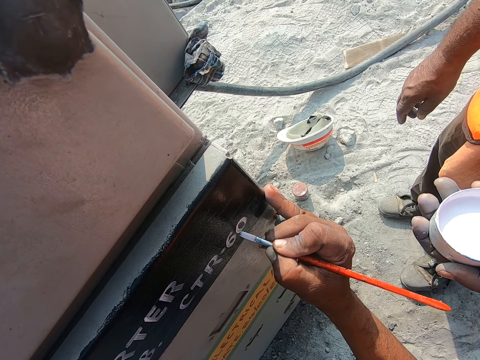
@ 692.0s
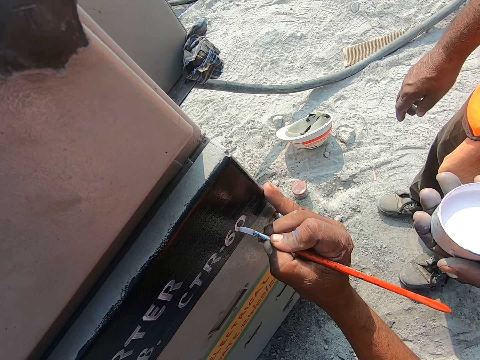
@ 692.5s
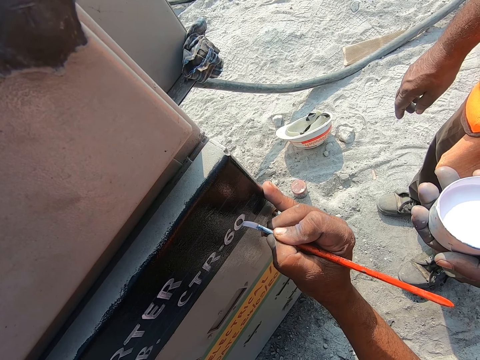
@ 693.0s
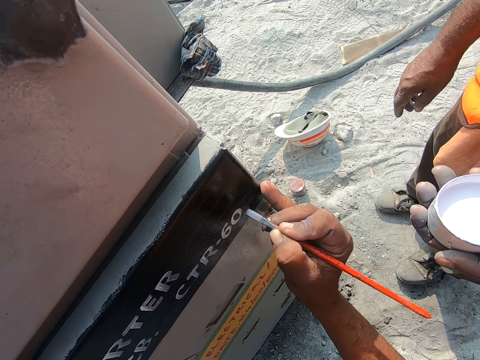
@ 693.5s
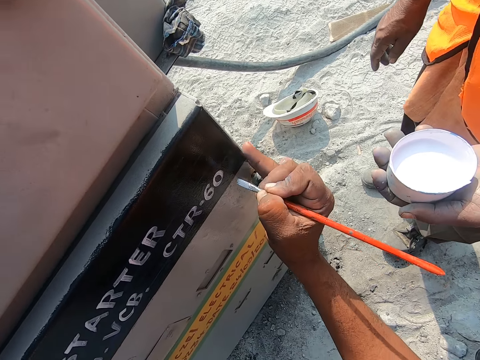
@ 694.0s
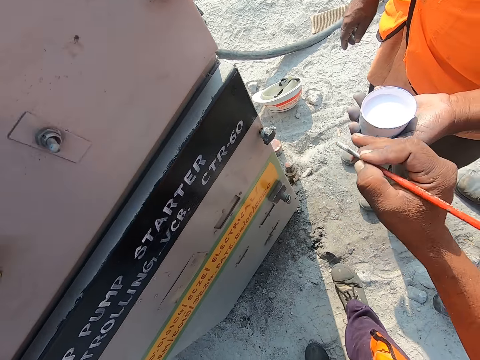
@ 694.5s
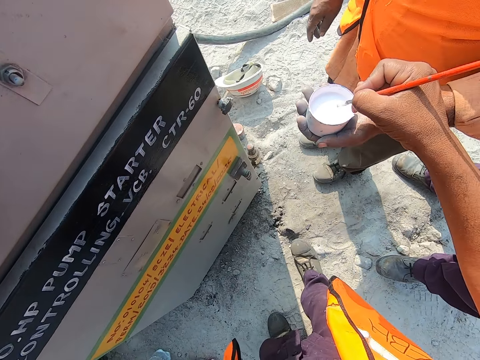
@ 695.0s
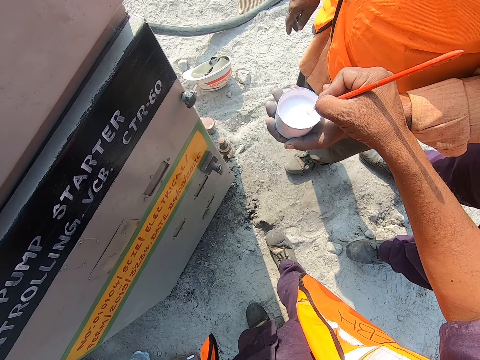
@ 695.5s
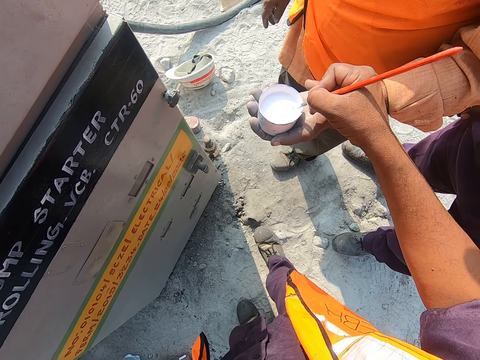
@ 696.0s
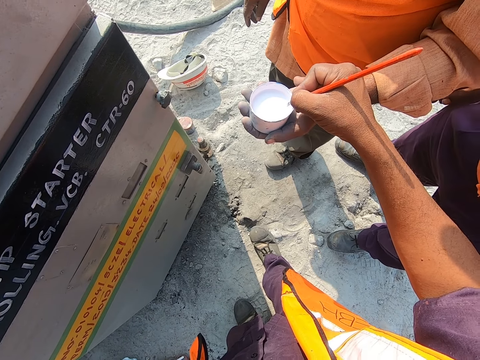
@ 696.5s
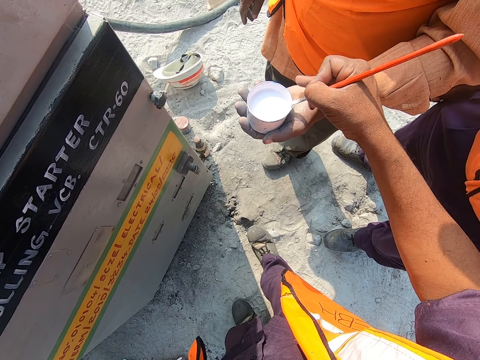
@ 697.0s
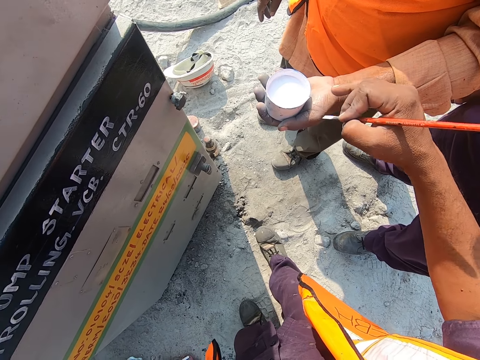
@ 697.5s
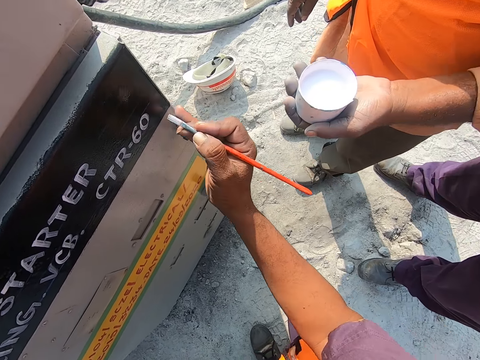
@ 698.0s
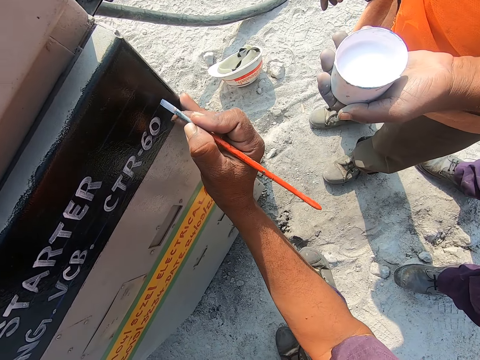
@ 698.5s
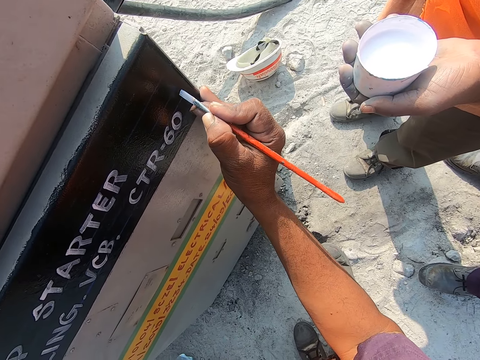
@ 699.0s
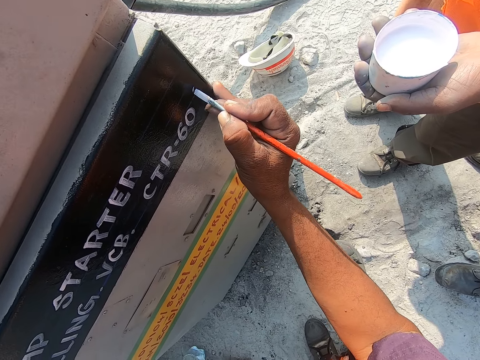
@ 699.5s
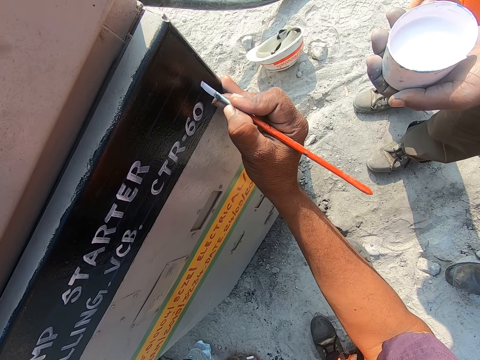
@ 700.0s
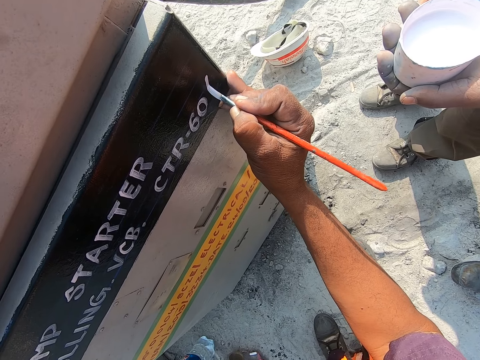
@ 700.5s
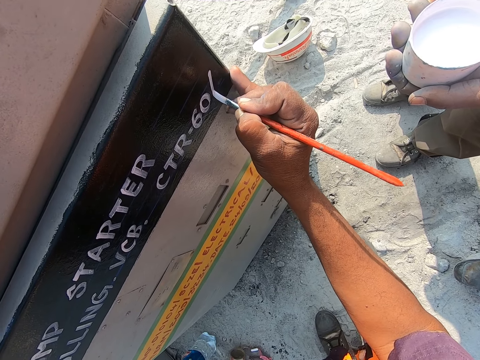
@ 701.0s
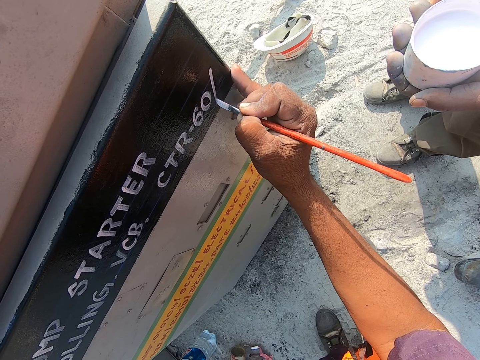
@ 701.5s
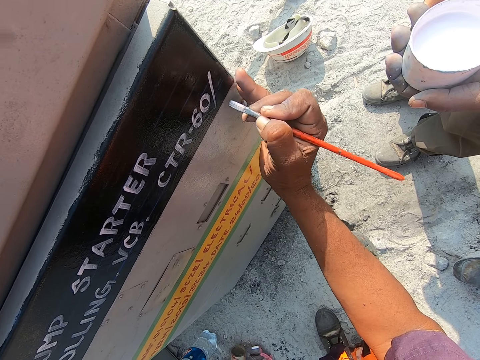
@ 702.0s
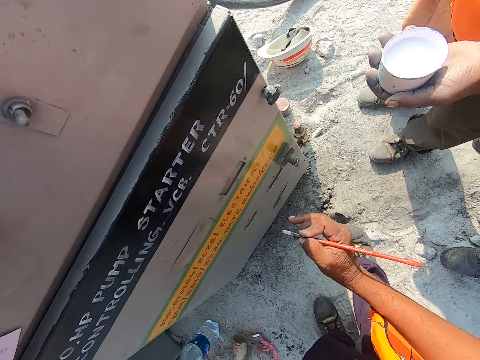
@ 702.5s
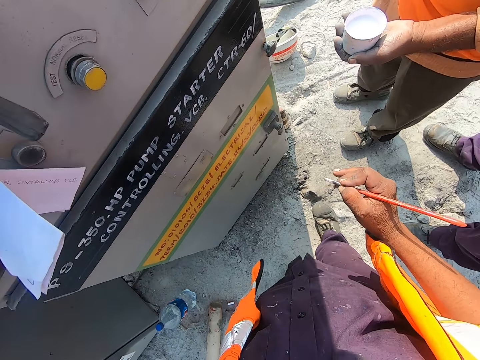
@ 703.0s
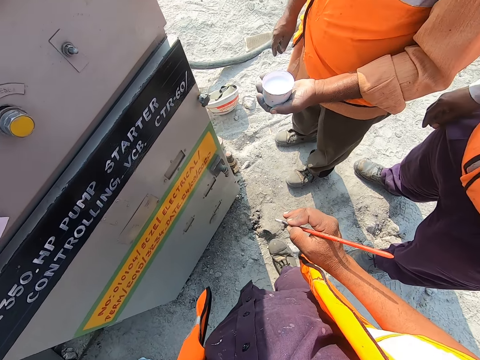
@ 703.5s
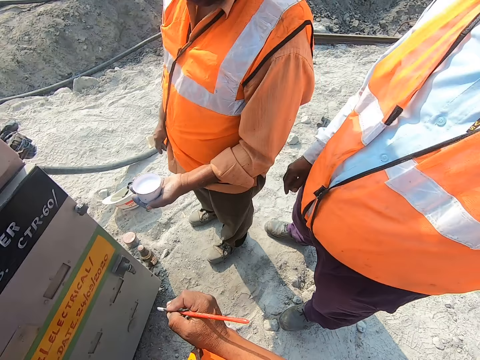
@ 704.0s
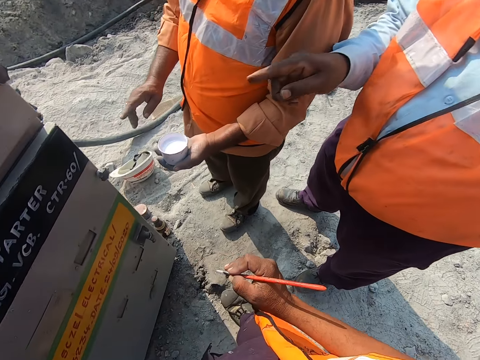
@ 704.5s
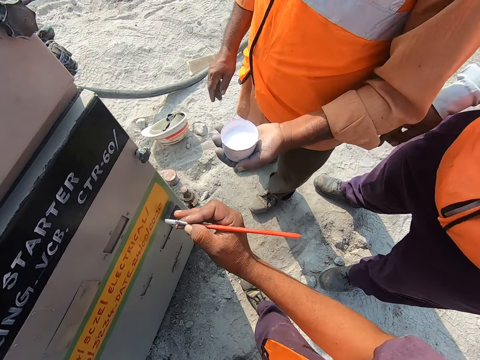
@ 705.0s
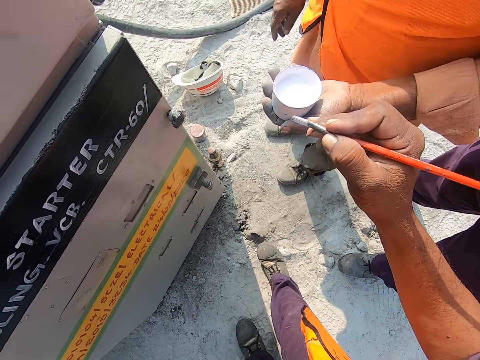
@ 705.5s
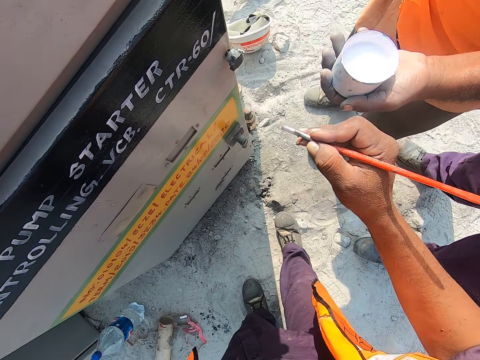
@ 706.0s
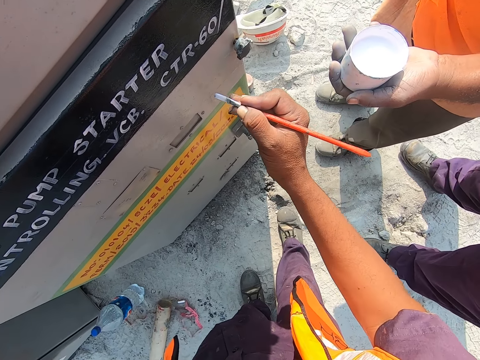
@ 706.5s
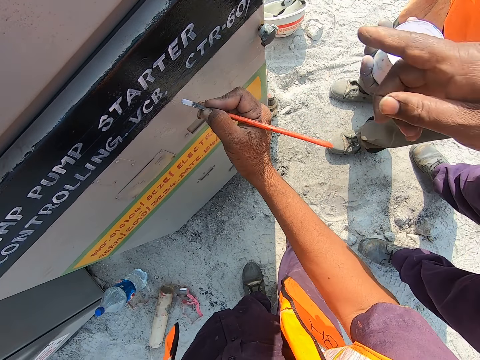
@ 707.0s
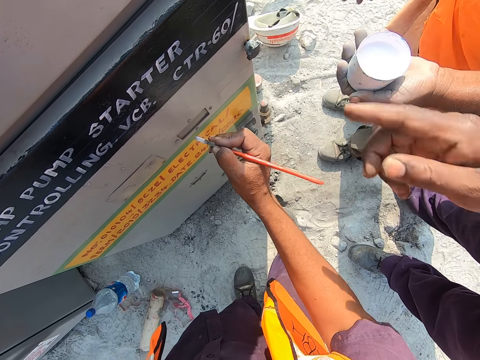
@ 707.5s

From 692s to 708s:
A man passes the paint to the camera wearer. The camera wearer dips the paint brush into the paint in the container. He wipes the paint brush on the paint container. He writes on the gasoline pump with the paint brush. He converses to another man. The other man converses with the camera wearer. The first man and the other man converse with the camera wearer. The camera wearer gestures with his right hand. The first man passes the paint to the camera wearer.

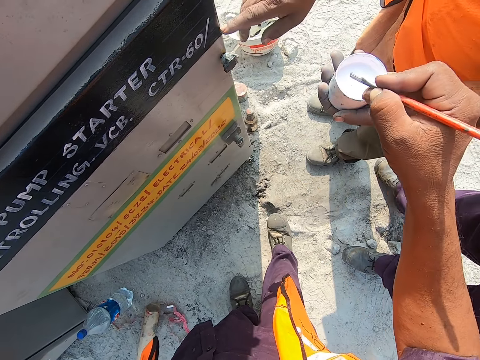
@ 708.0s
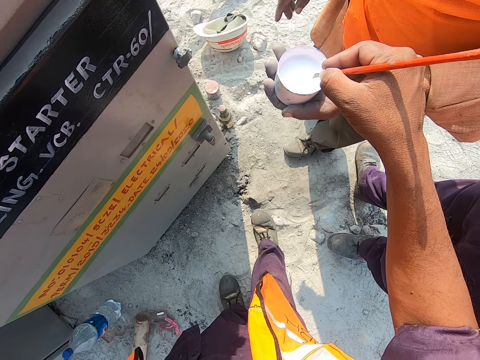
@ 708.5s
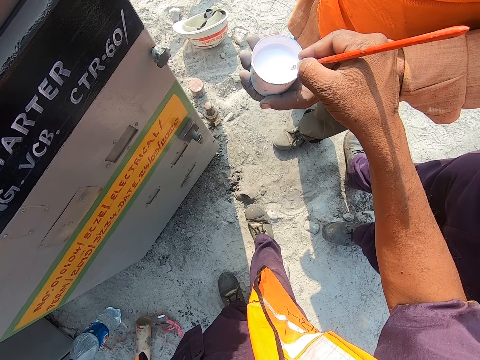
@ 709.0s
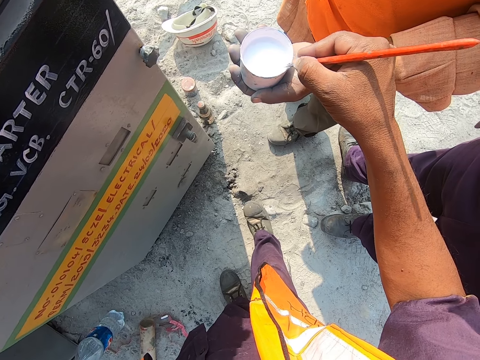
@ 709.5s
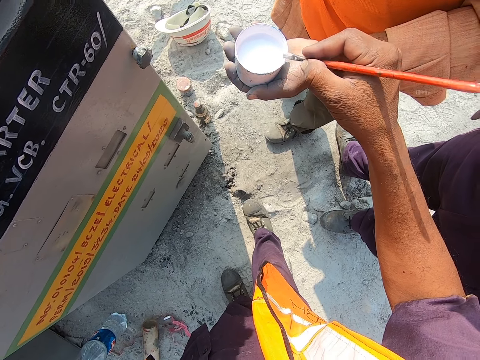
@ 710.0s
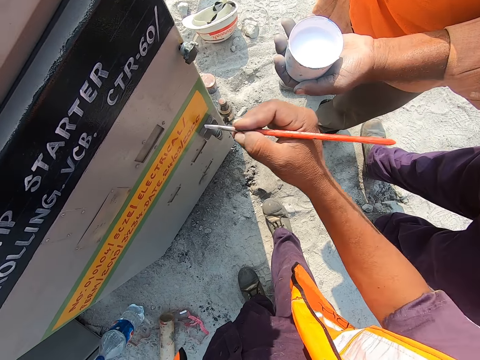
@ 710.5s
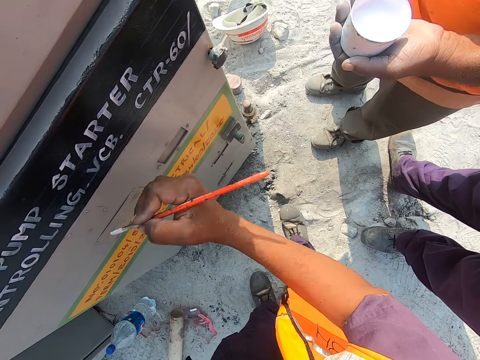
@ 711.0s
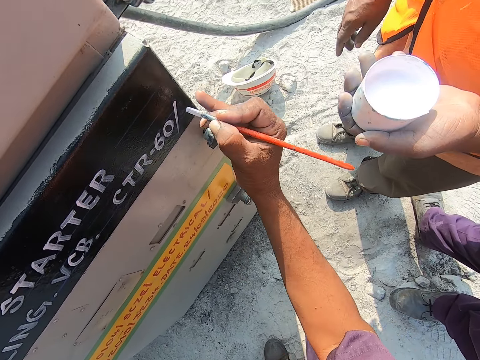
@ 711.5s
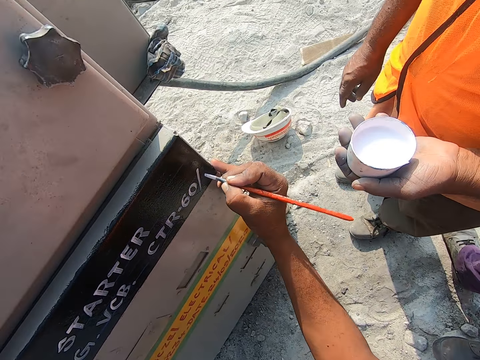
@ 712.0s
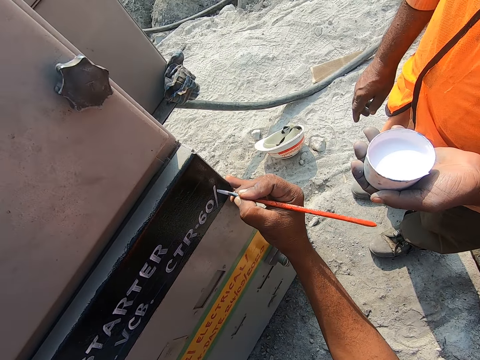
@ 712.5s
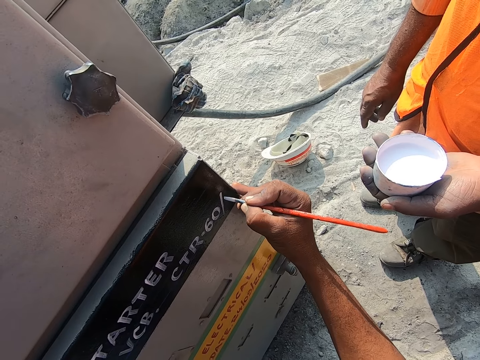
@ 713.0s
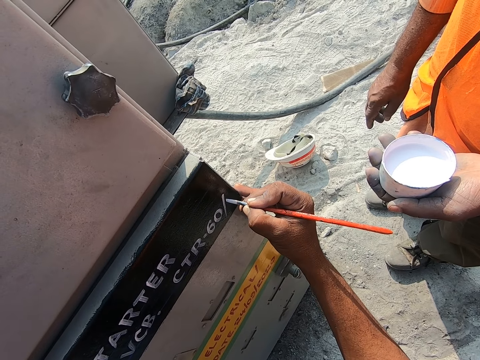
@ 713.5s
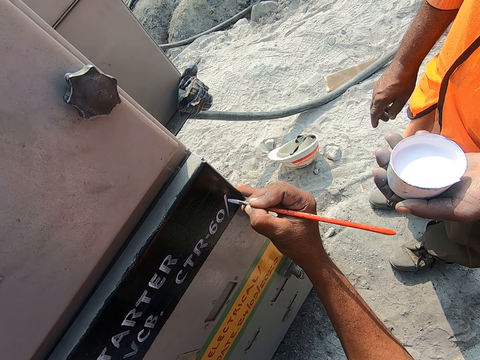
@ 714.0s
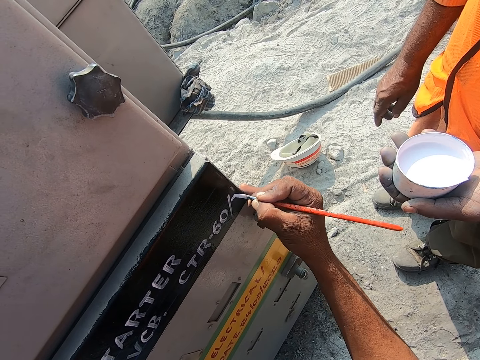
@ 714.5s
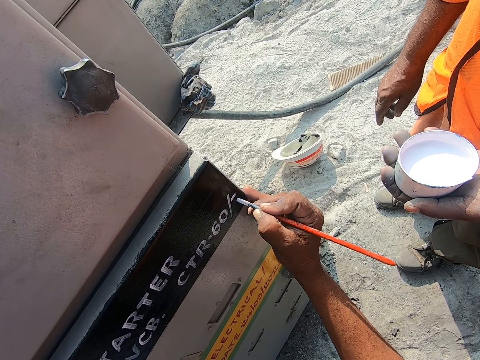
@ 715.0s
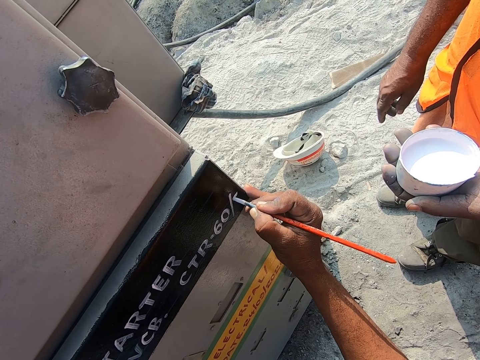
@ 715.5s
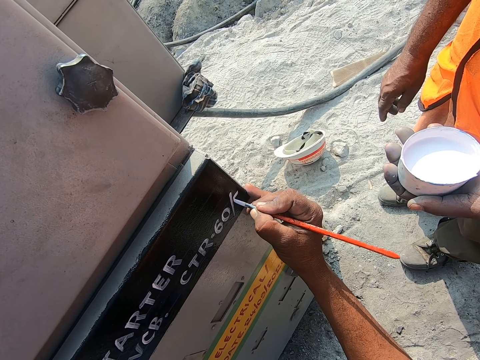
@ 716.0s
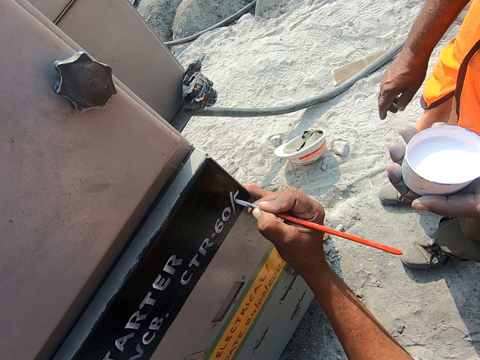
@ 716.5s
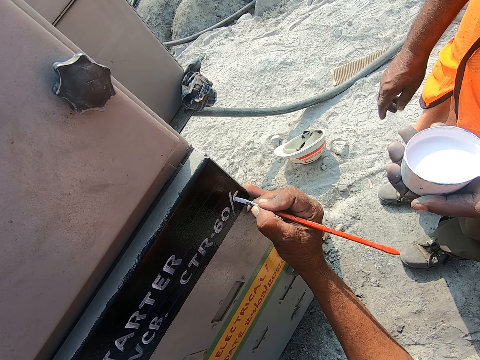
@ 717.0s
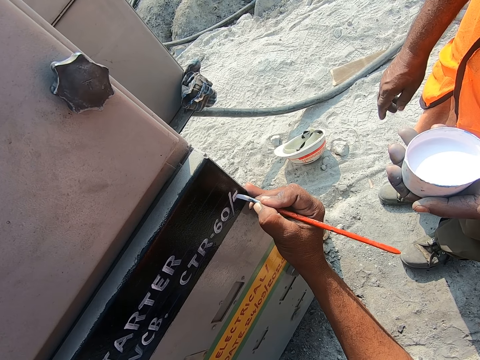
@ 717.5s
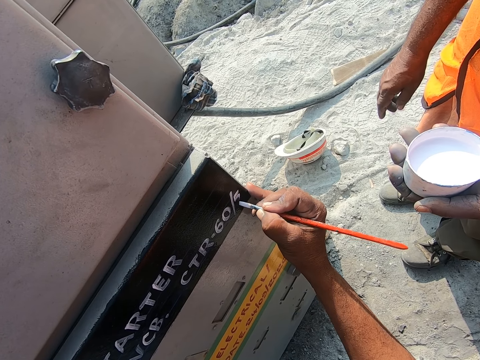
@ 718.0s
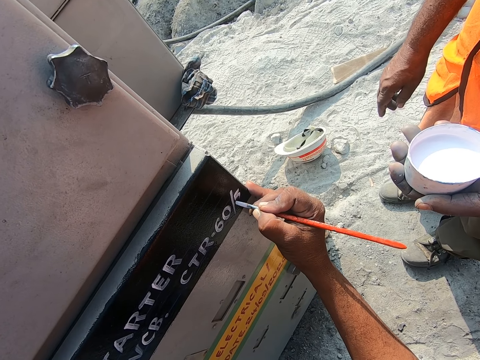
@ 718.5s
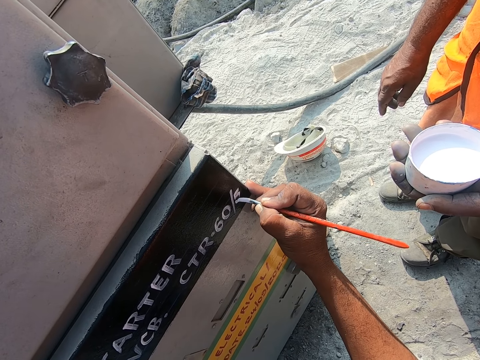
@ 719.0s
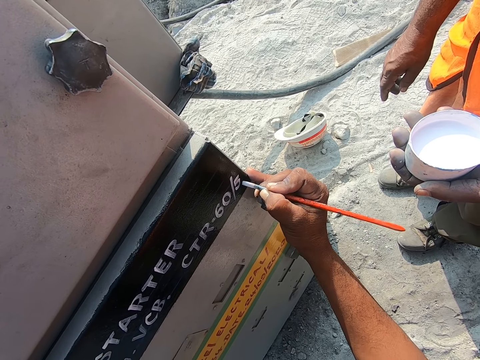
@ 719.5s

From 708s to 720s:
The camera wearer dips the paint brush into the paint in the container. He wipes the paint brush on the paint container. He converses with a man and another man. He gestures with his right hand. He writes on the gasoline pump with the paint brush.
